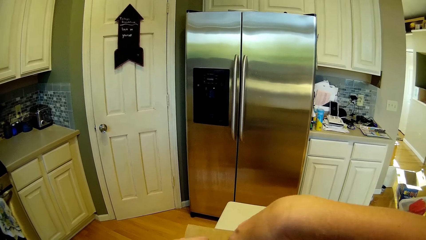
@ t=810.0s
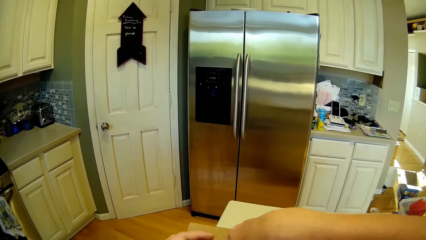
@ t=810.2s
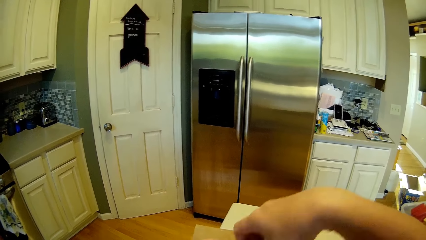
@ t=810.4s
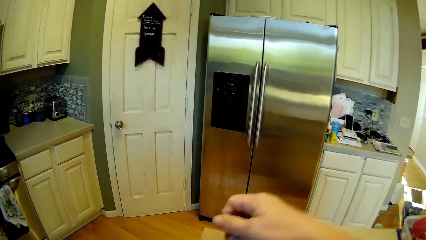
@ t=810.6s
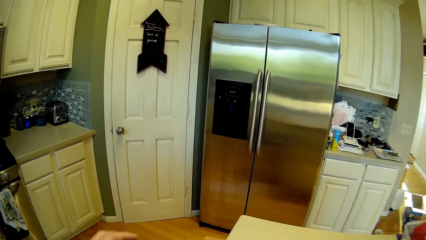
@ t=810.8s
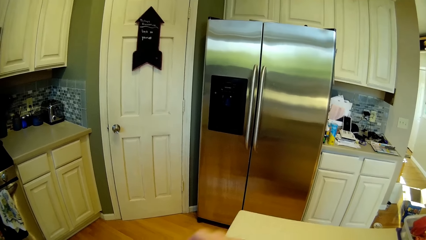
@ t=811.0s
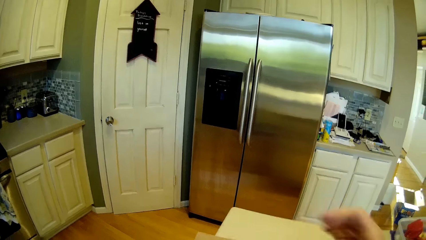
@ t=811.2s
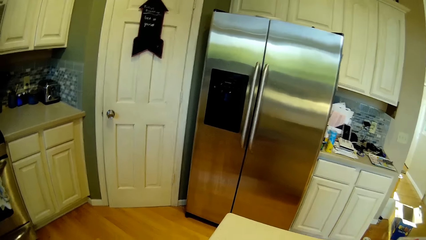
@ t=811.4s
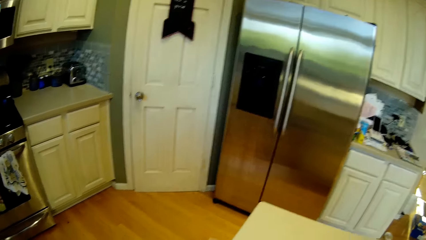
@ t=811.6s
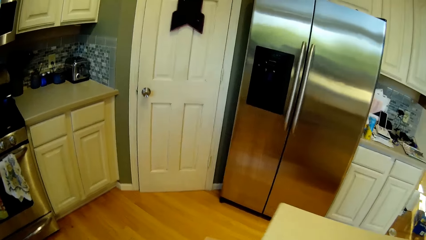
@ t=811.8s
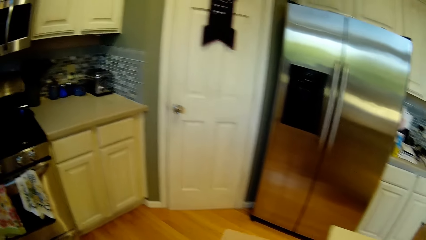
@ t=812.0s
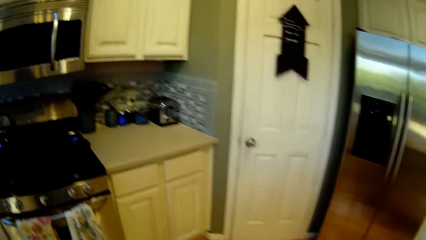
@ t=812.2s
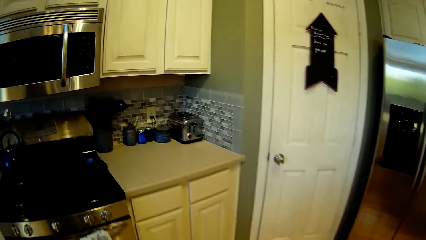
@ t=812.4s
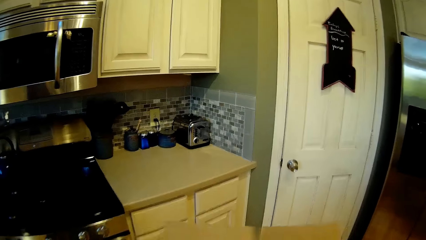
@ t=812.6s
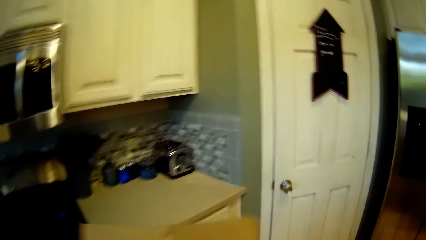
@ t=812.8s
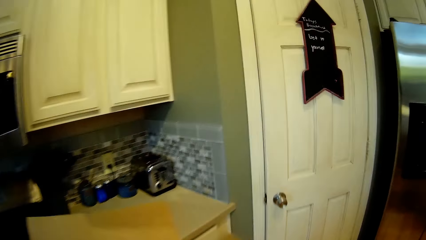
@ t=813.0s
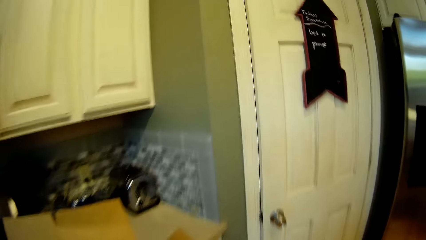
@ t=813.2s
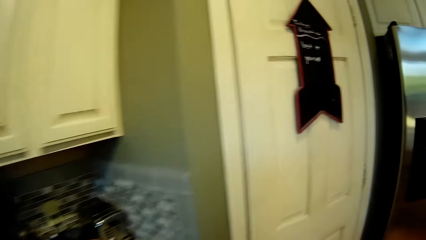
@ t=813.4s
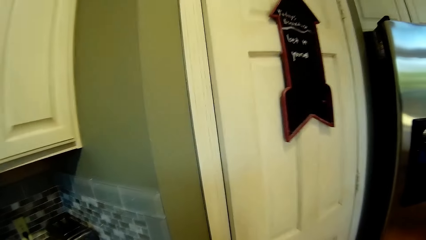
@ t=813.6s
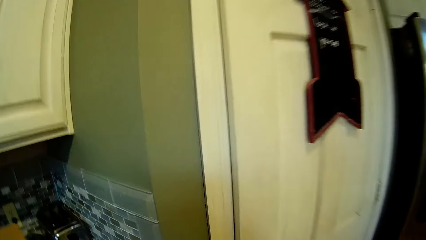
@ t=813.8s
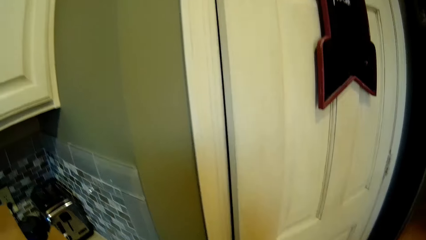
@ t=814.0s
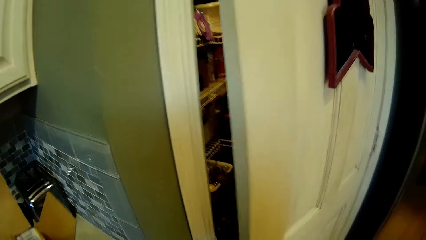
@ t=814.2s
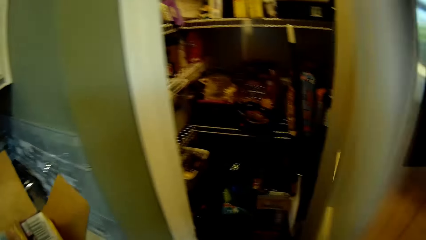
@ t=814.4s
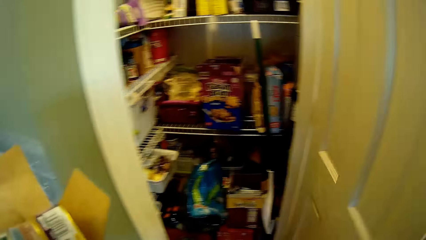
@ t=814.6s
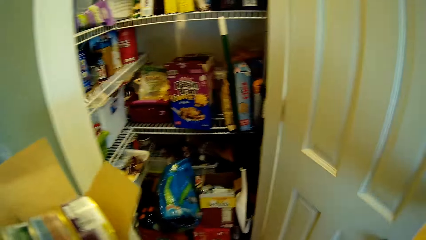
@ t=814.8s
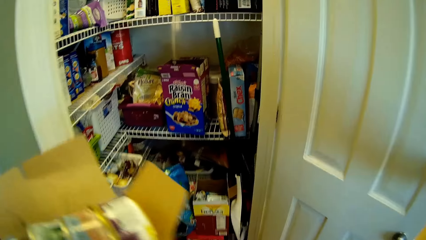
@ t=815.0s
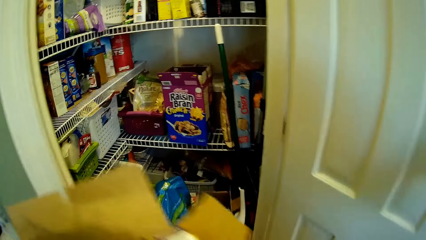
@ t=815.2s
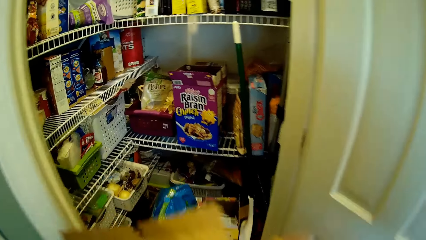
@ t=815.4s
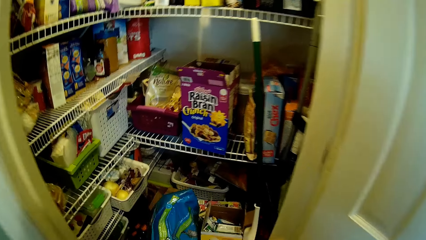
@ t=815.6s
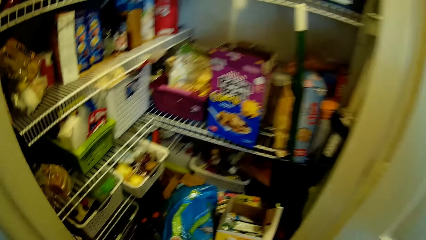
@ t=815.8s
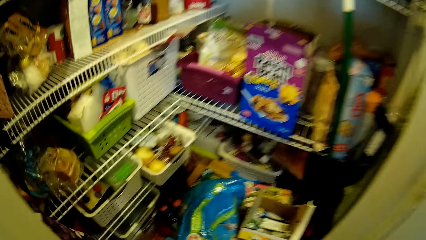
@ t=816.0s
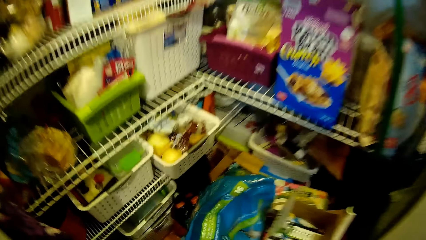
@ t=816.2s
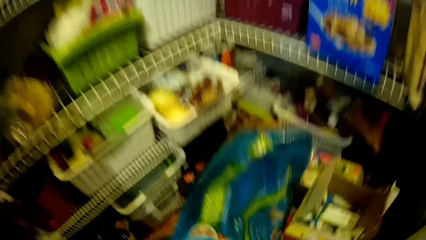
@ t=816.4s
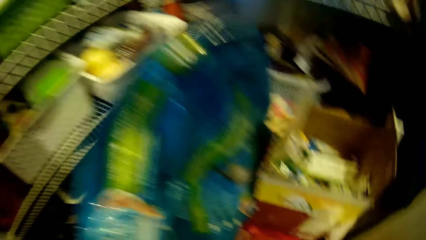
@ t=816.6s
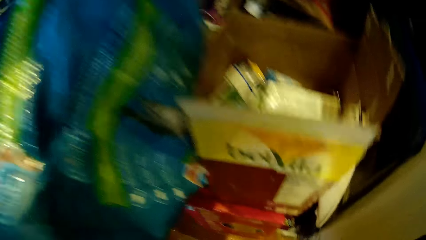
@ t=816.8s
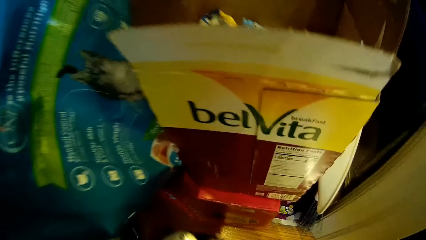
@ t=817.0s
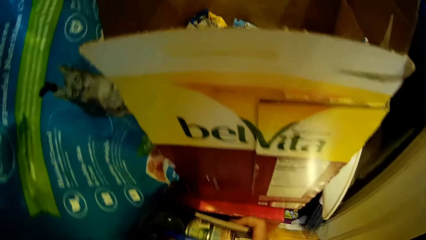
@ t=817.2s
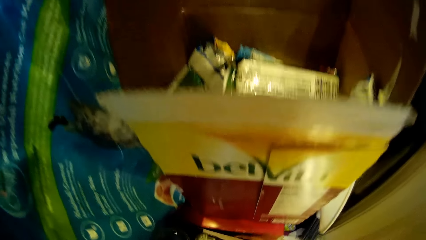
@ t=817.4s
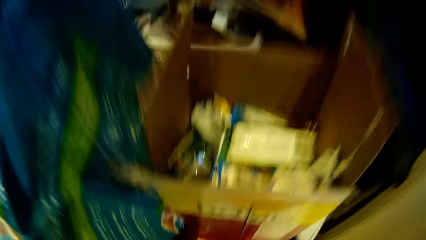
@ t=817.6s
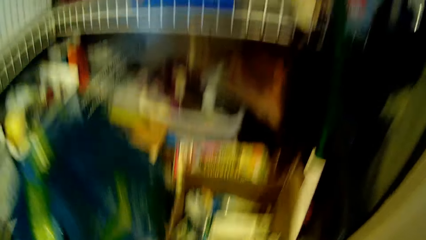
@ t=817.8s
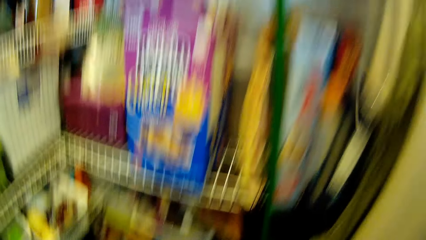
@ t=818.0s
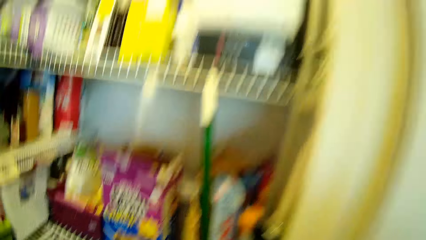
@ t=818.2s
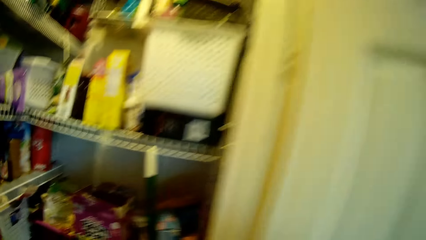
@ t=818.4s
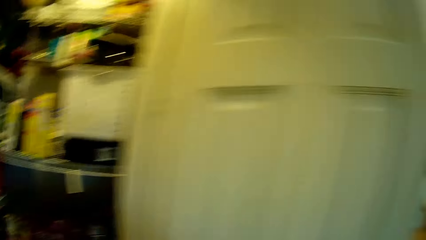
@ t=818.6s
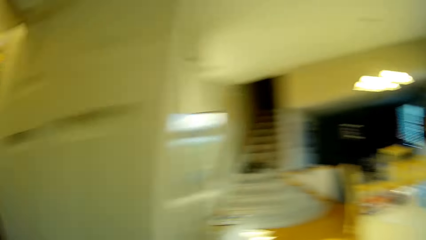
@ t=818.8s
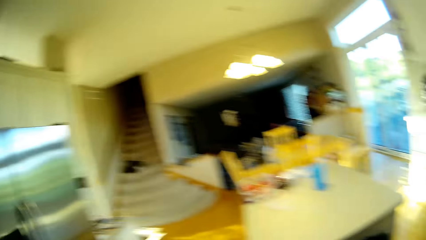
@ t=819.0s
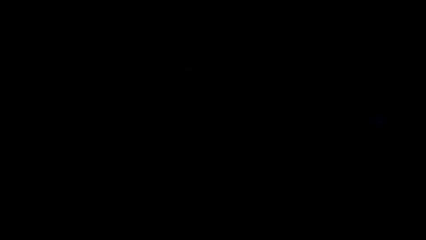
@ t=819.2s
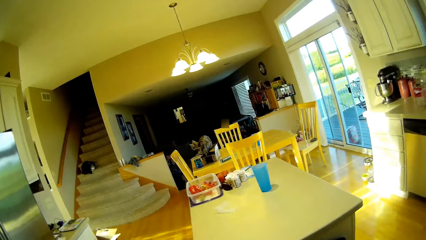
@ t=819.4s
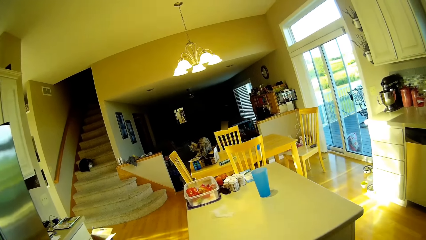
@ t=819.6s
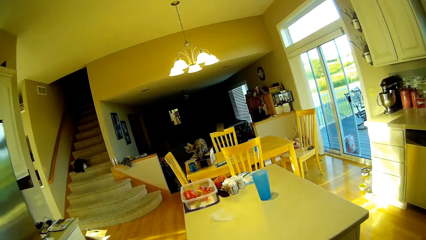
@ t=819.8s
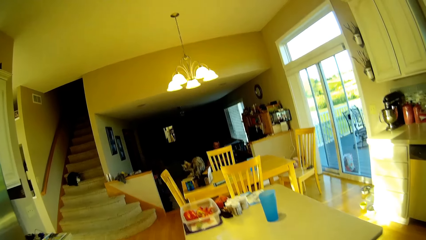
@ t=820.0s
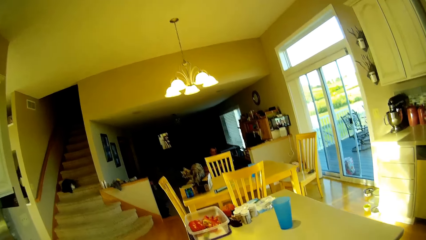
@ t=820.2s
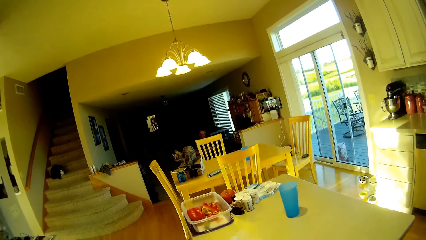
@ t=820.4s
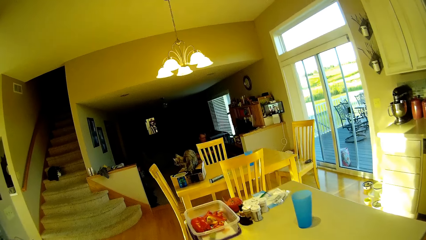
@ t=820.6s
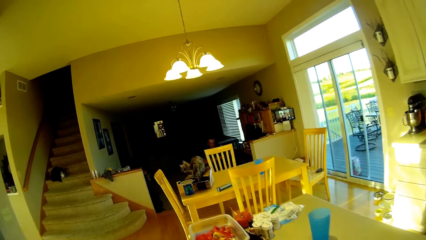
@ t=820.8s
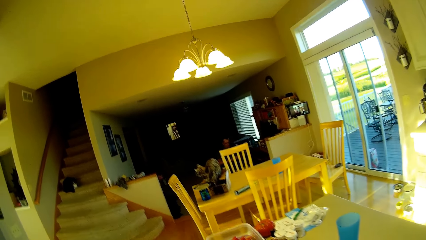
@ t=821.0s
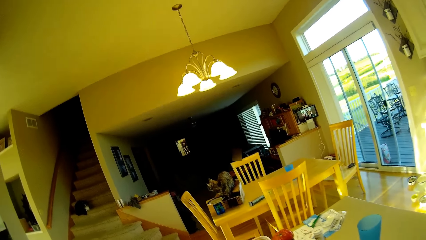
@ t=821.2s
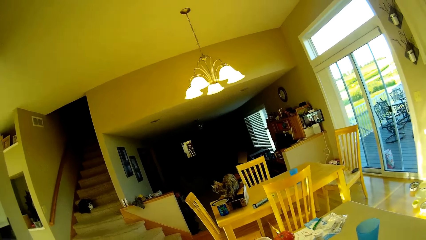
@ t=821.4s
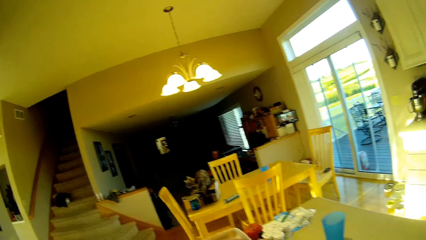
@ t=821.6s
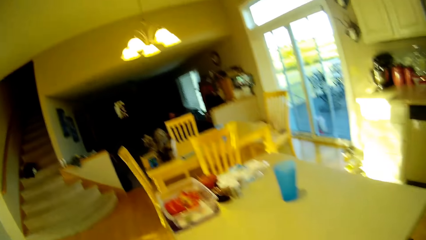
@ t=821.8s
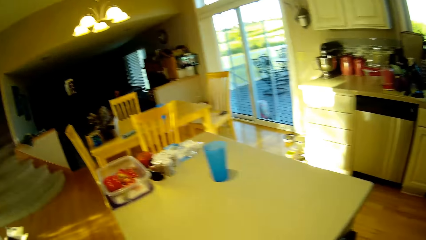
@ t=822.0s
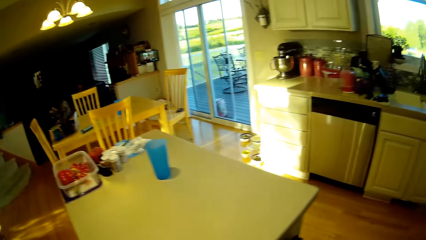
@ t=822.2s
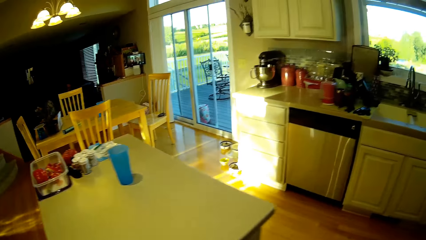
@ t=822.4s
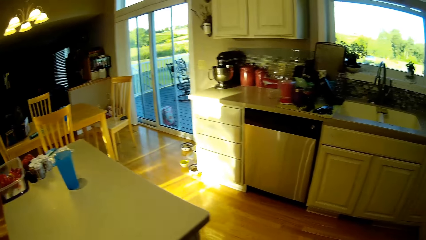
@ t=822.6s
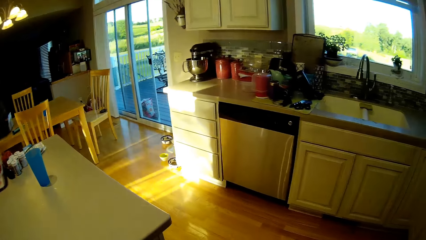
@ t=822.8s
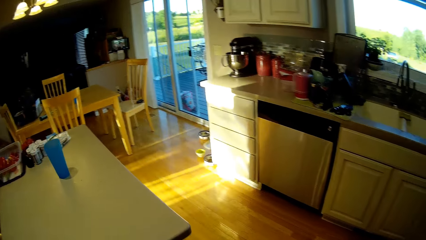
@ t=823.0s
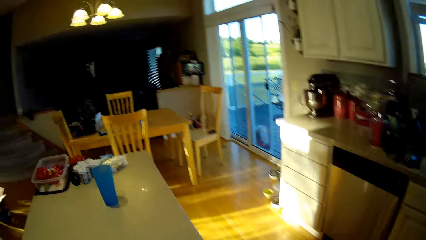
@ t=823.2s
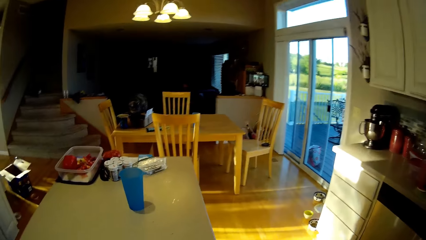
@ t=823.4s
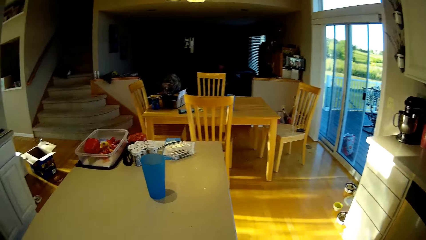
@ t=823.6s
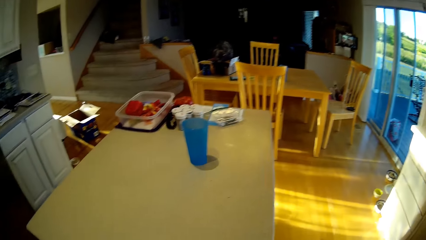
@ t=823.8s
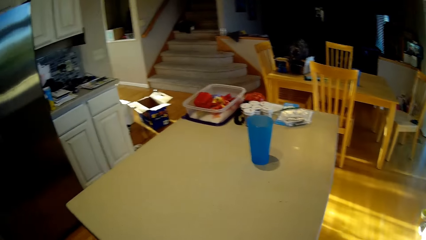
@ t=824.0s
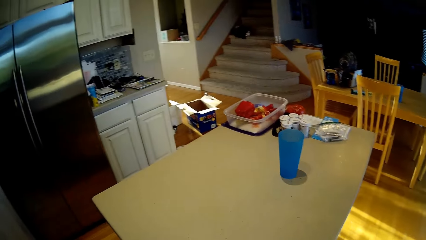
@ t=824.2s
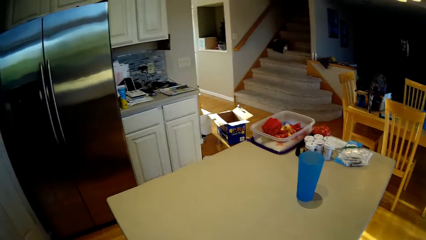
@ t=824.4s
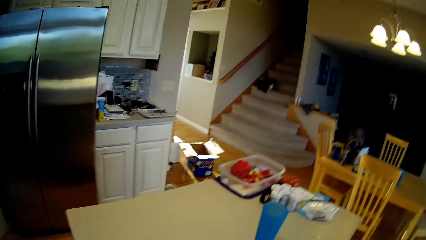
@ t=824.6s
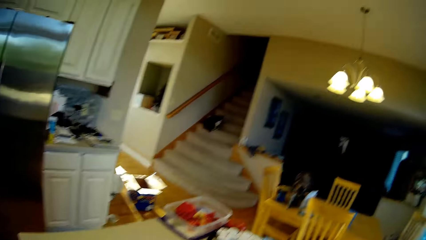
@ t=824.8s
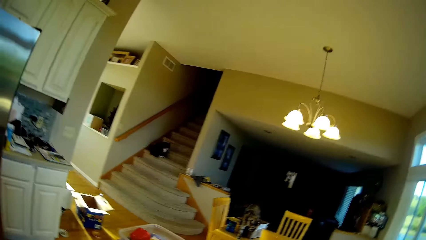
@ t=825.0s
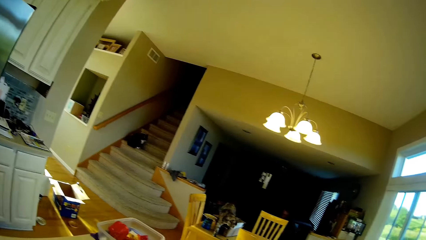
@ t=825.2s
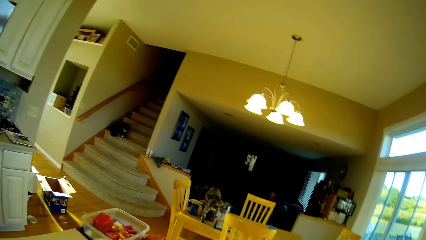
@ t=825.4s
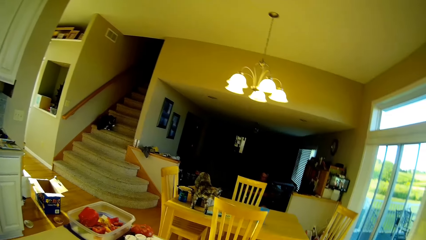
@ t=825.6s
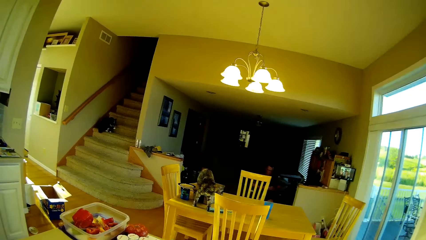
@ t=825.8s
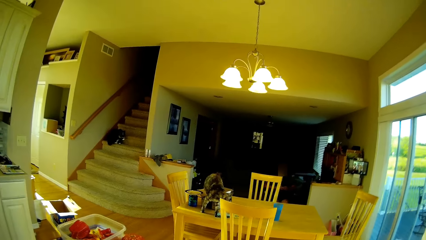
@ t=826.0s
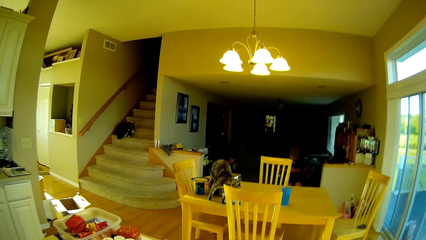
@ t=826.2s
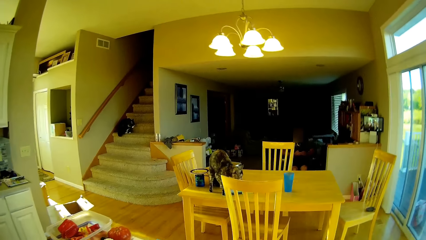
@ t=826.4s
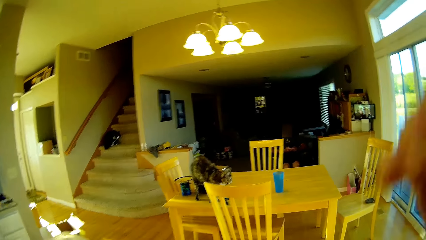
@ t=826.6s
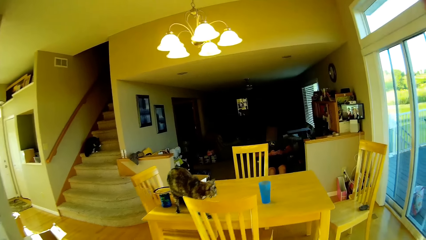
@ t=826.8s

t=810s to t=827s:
The camera wearer looks around. They walk around. They open the door. They place the packet on the floor. They shut the door. They walk around the room.
